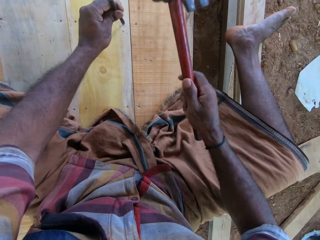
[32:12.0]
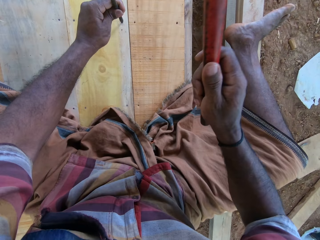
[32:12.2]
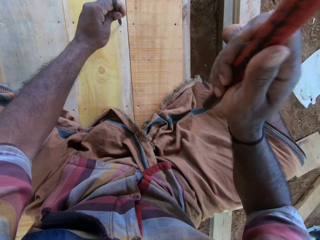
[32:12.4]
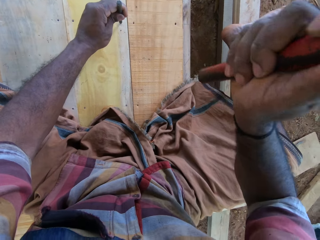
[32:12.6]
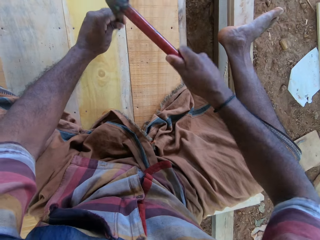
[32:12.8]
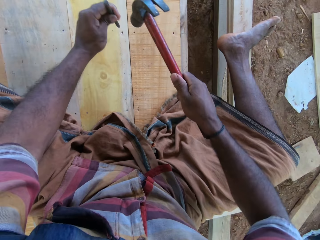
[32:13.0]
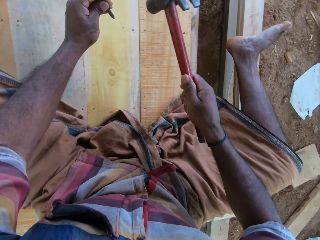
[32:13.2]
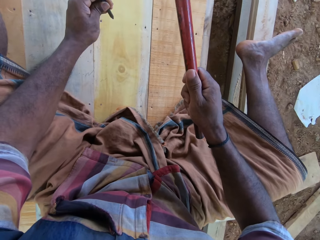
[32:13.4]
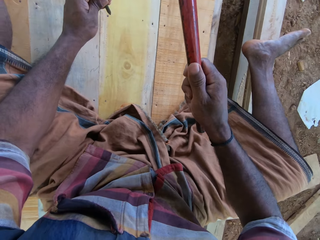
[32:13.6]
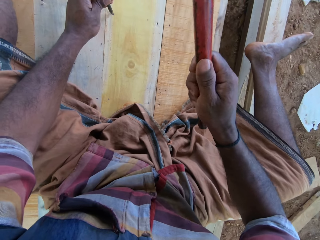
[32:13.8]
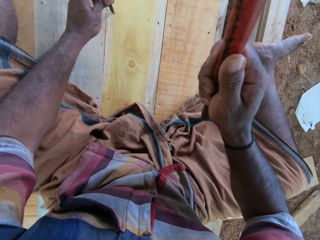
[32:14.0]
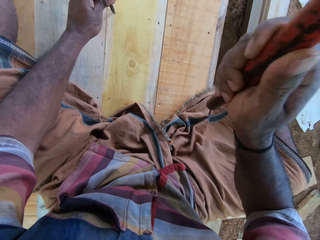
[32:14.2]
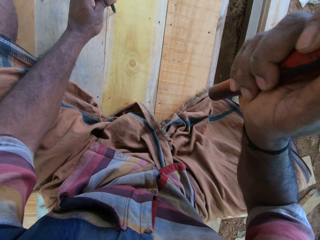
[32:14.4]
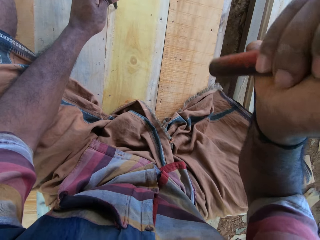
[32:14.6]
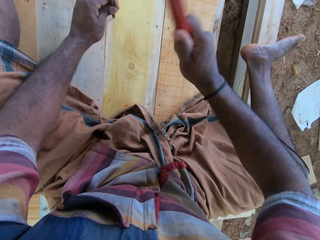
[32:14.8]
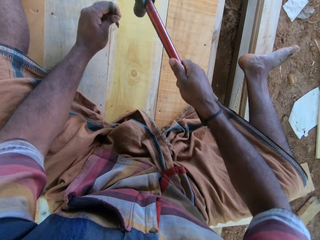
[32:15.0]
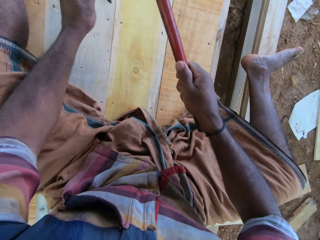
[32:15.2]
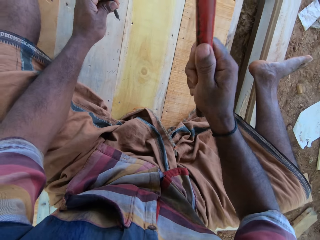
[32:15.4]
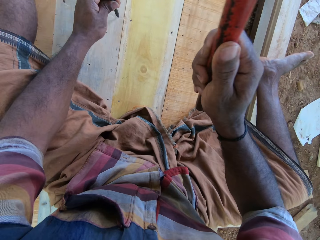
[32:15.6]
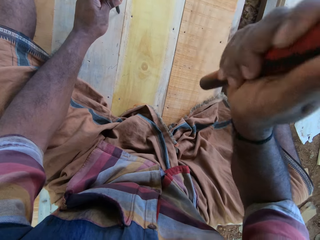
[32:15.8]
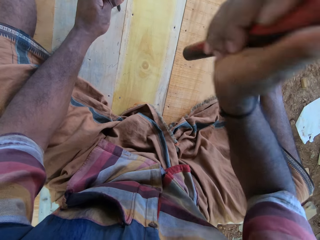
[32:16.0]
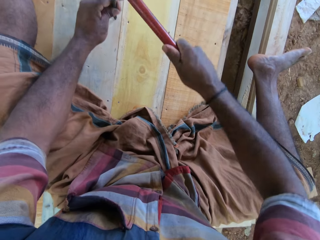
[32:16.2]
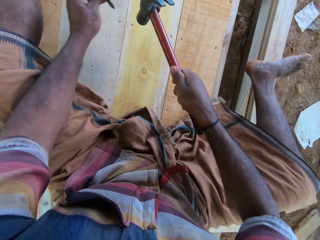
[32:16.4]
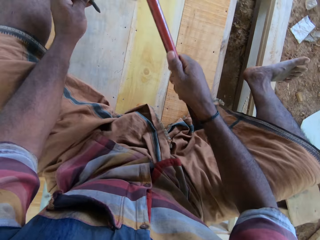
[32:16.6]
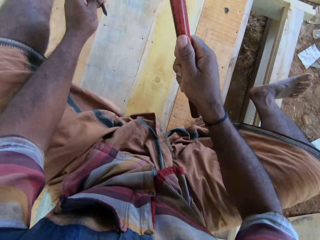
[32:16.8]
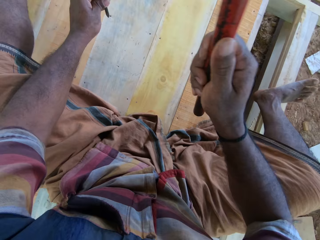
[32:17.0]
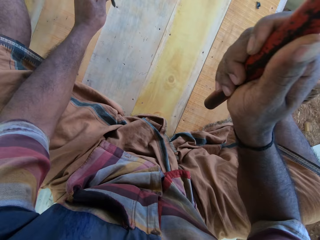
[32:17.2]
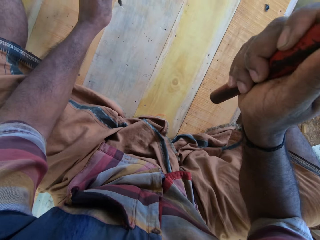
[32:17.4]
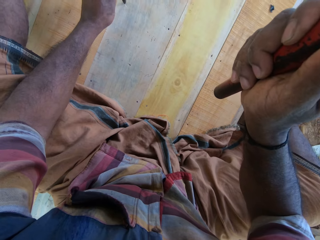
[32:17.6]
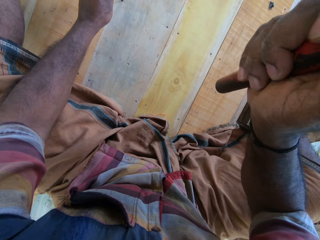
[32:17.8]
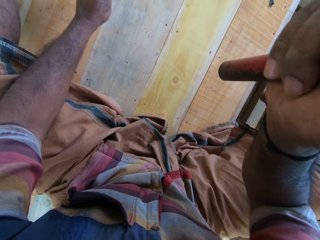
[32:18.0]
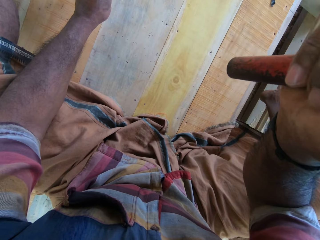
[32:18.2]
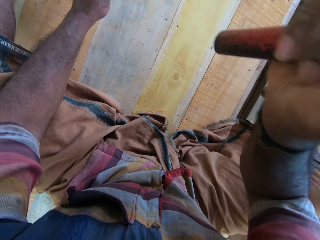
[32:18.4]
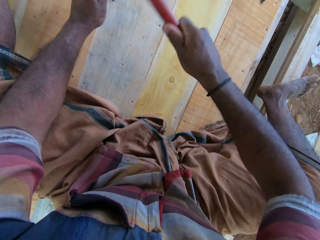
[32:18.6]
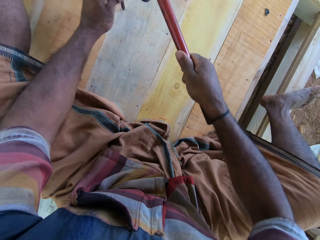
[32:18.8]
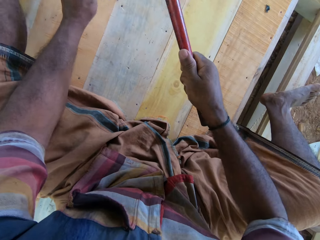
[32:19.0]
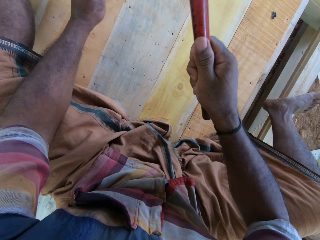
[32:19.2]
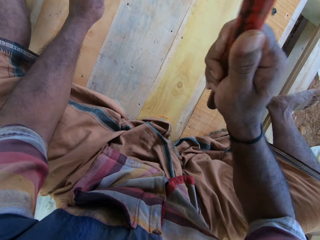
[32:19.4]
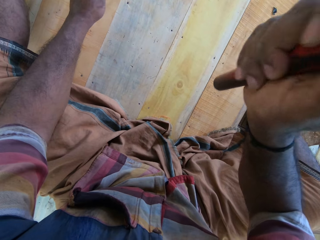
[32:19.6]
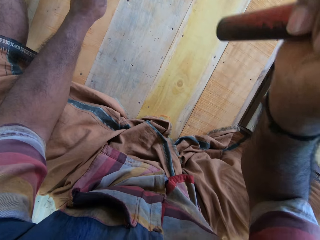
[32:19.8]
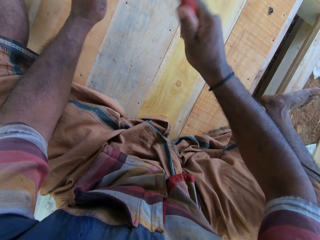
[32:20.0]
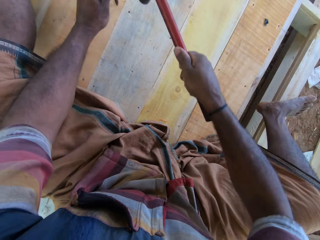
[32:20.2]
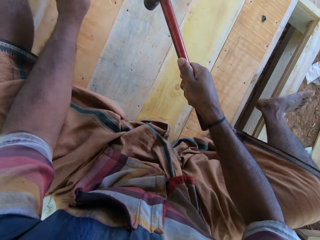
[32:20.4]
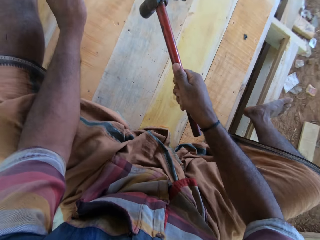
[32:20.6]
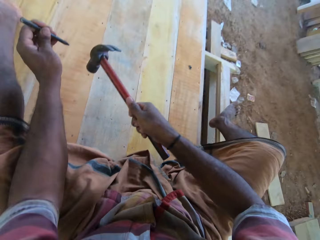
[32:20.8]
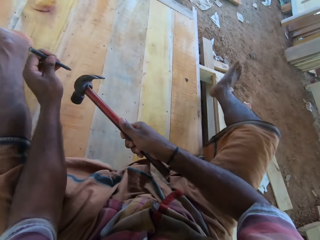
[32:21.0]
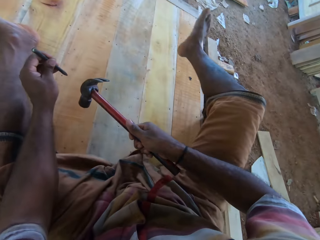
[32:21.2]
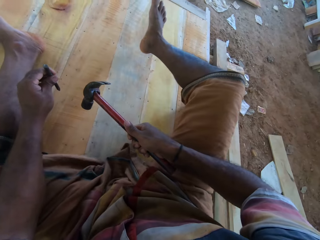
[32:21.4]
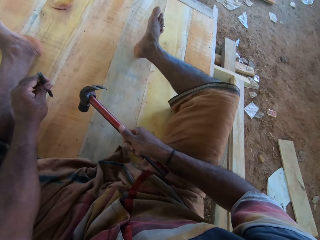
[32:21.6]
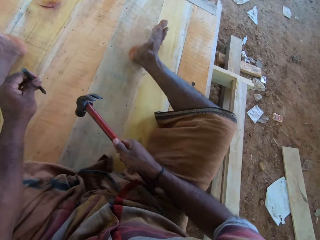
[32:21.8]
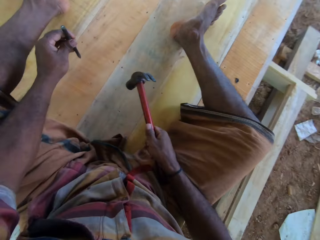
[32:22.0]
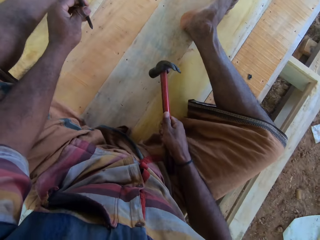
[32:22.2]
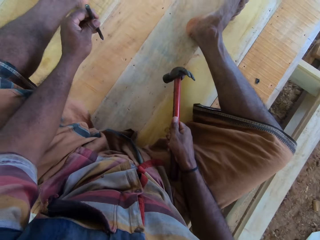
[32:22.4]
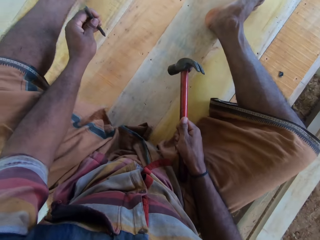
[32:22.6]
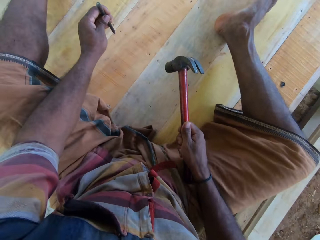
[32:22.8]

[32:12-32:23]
The camera wearer holds the chisel. They hit the chisel with a hammer. They hold the chisel. They hit the chisel with the hammer. They hold the hammer. They hit the chisel with the hammer. They hold the hammer. They hit the chisel with the hammer. They hold the hammer. They put the right leg down.

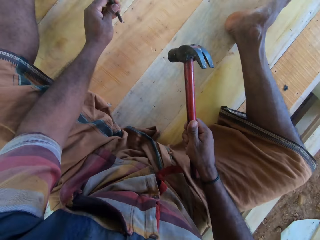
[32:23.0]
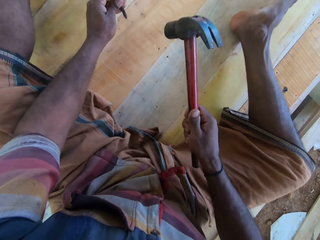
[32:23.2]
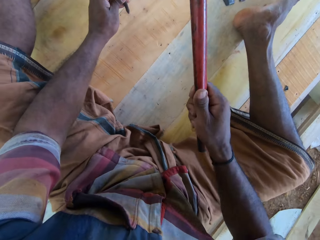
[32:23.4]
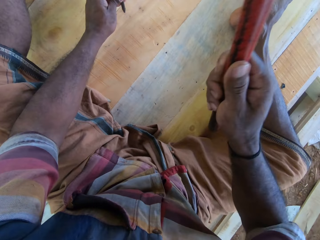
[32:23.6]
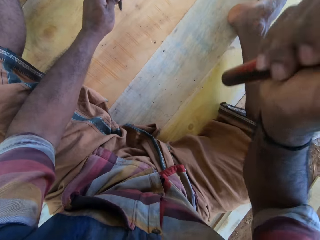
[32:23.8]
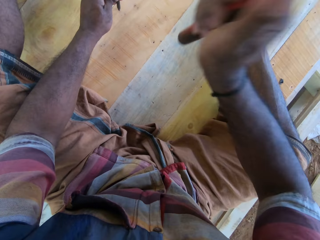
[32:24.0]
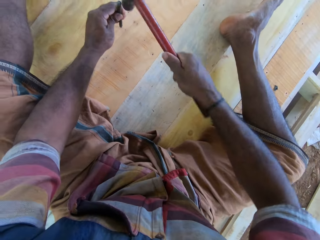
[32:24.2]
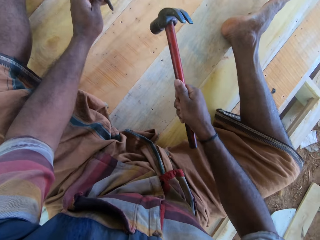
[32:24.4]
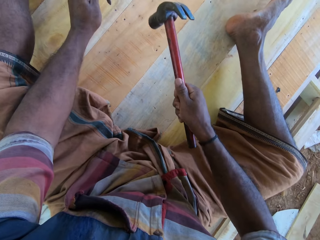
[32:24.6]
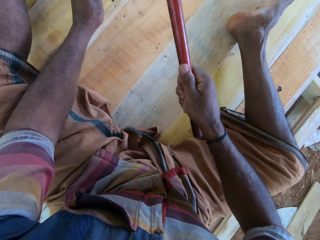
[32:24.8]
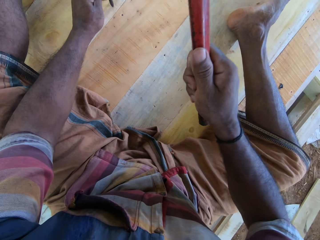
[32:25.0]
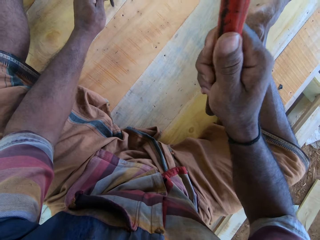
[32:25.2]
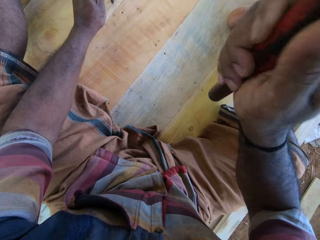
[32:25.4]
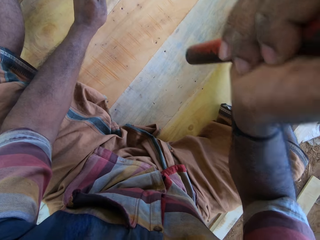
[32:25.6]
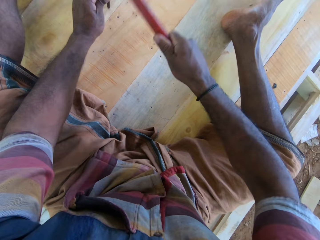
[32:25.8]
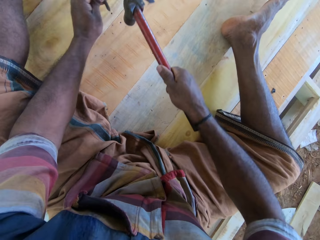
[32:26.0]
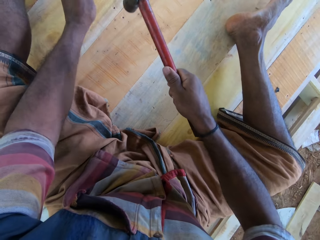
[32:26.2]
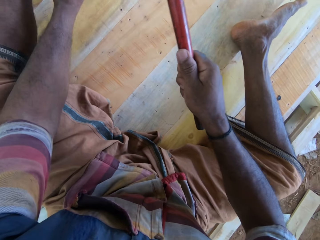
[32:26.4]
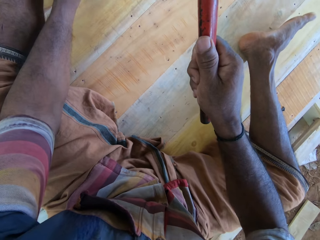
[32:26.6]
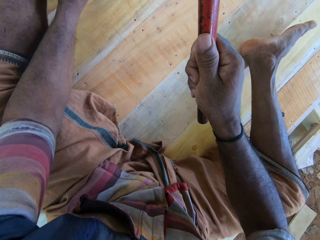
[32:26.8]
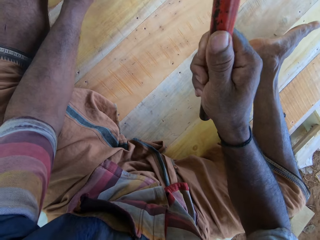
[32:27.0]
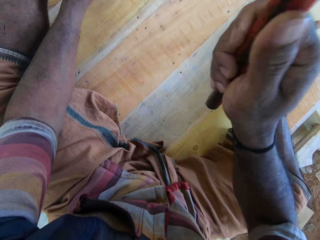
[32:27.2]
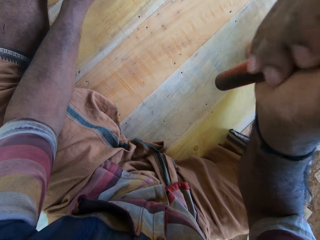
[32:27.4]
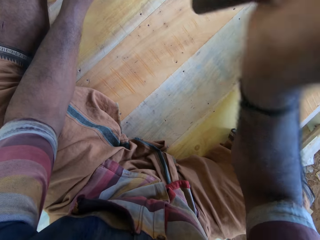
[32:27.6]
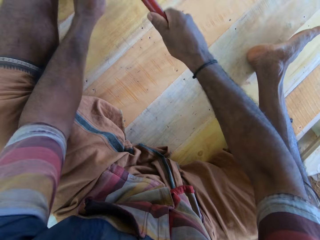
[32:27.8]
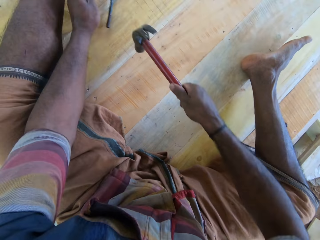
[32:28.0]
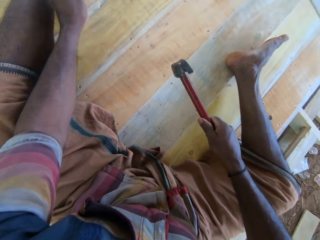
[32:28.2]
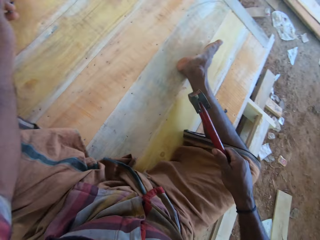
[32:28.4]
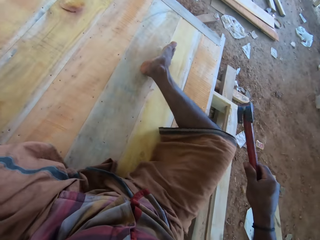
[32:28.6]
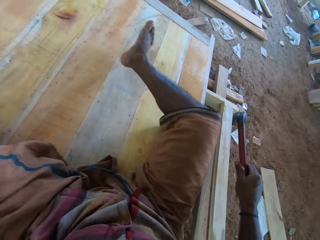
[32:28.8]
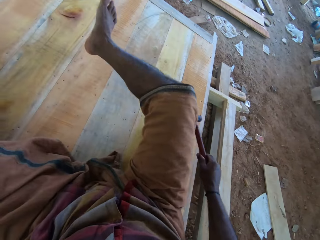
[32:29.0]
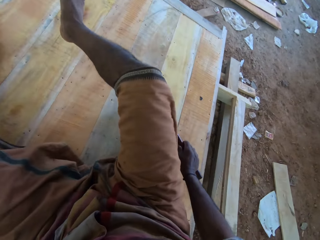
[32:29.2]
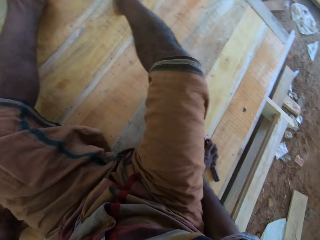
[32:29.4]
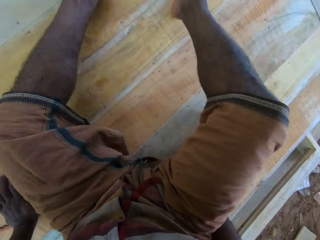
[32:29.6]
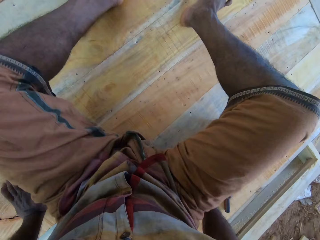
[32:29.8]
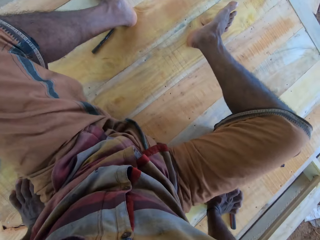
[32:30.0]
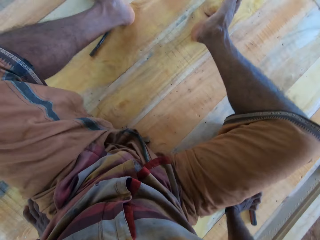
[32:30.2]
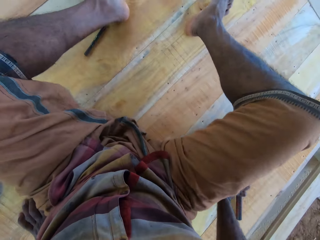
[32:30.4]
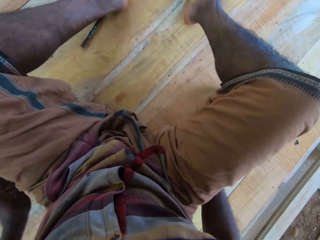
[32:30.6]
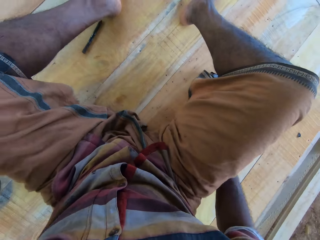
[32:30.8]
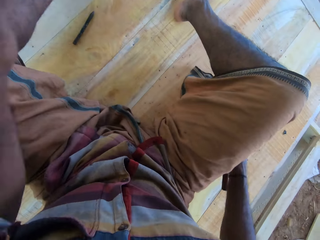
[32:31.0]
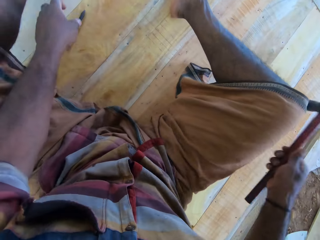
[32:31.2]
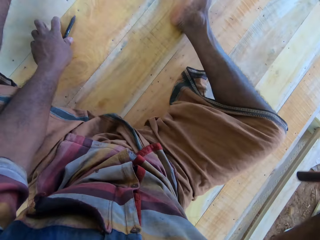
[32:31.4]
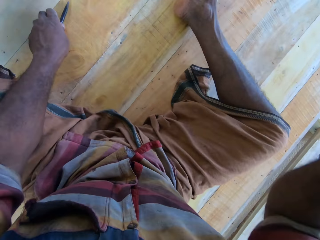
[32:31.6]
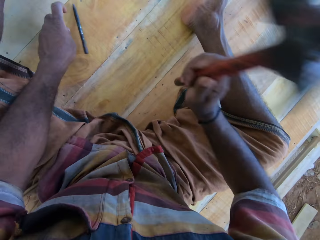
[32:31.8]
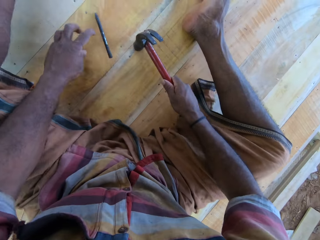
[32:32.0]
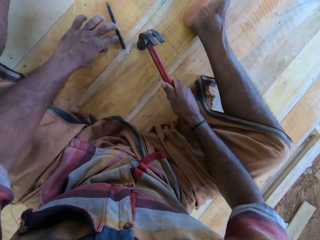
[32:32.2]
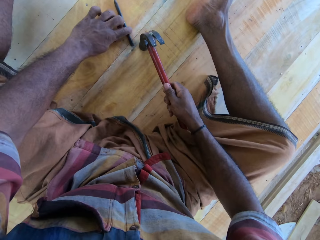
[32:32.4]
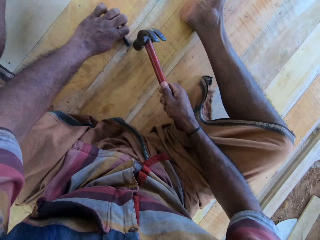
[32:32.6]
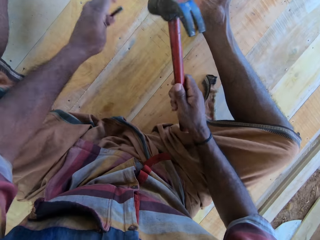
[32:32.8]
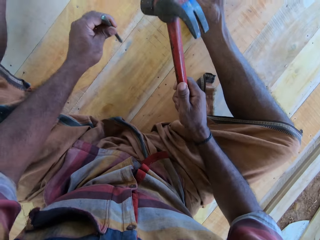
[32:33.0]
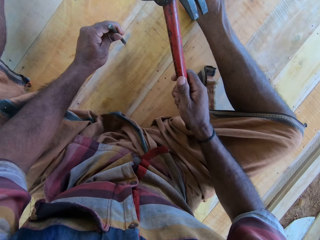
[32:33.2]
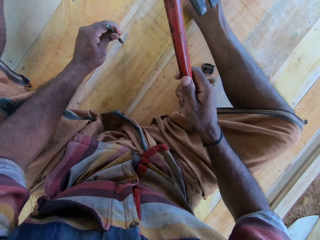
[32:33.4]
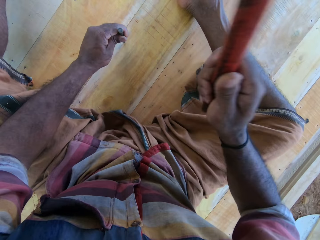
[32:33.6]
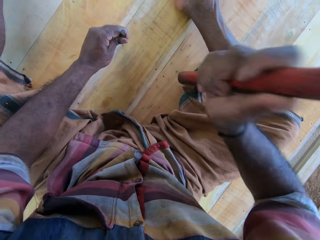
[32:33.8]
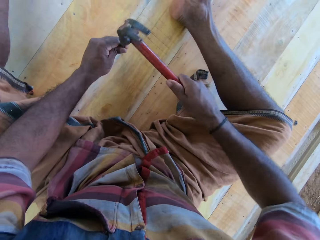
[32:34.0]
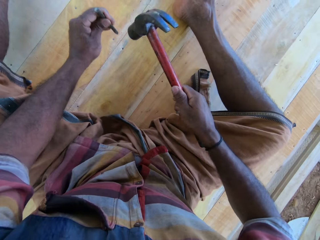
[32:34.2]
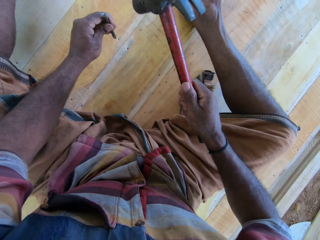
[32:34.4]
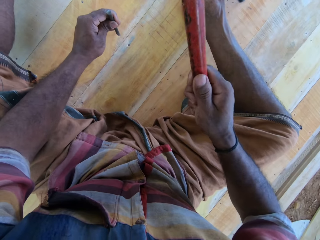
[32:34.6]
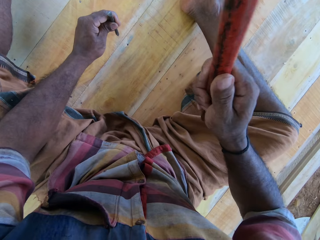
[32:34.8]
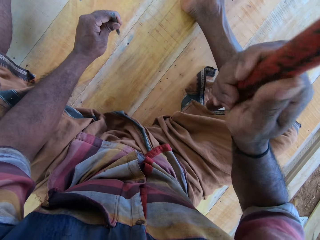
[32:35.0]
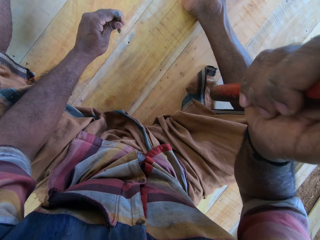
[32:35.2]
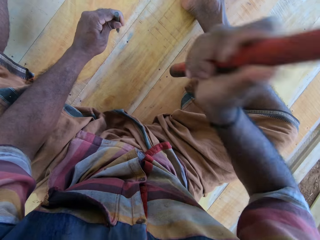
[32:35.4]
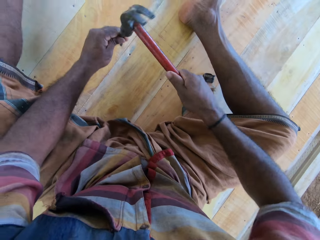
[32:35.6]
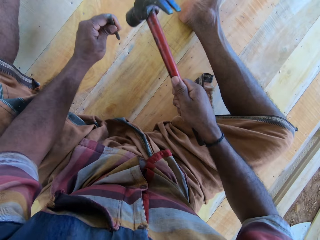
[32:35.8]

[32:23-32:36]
The camera wearer puts the chisel on the nail. They hit the chisel with a hammer. They hold the hammer. They hit the chisel with the hammer. They put the chisel on the nail. They hit the chisel with the hammer. They hold the hammer. They move on the wood floor with the buttocks. They pick up the chisel. They hold the chisel. They put the chisel on the nail. They hit the chisel with the hammer. They hold the hammer. They hit the chisel with the hammer.
